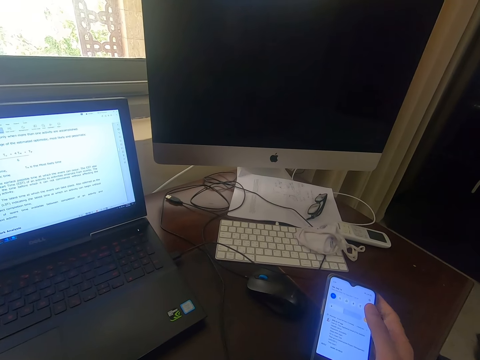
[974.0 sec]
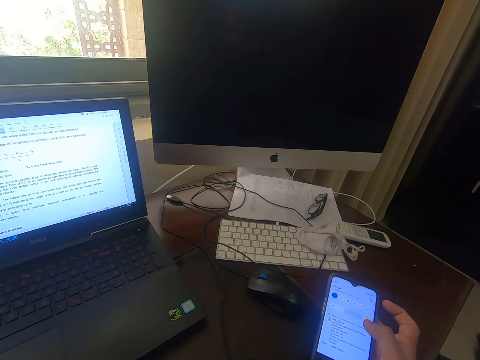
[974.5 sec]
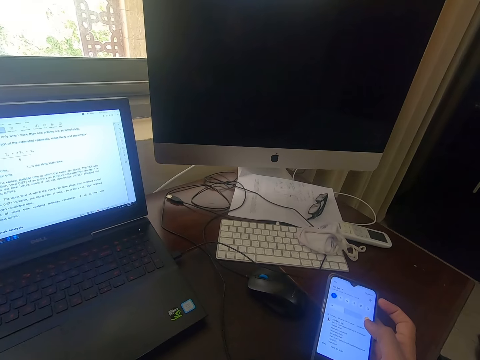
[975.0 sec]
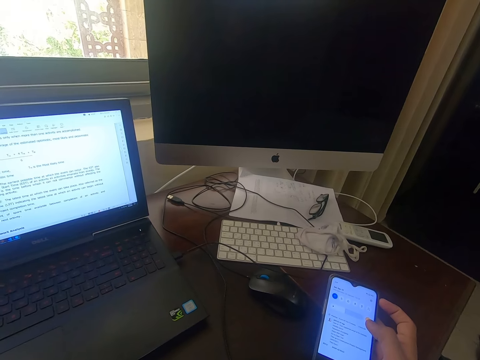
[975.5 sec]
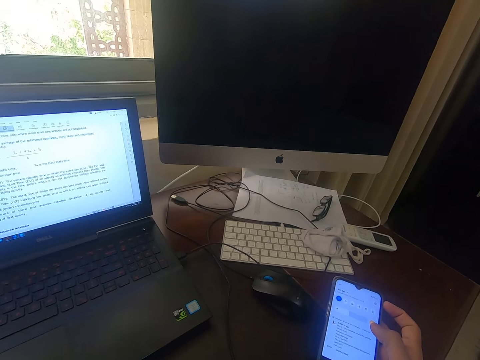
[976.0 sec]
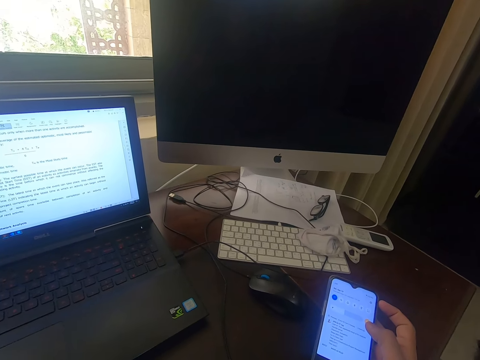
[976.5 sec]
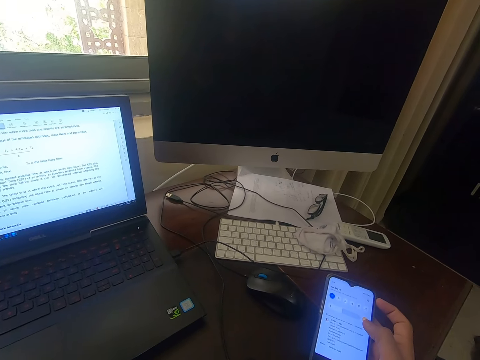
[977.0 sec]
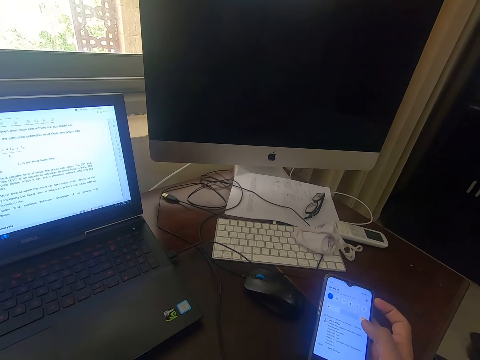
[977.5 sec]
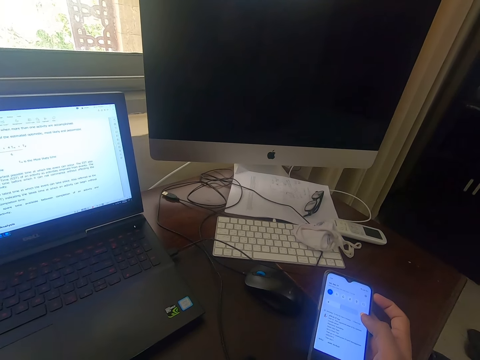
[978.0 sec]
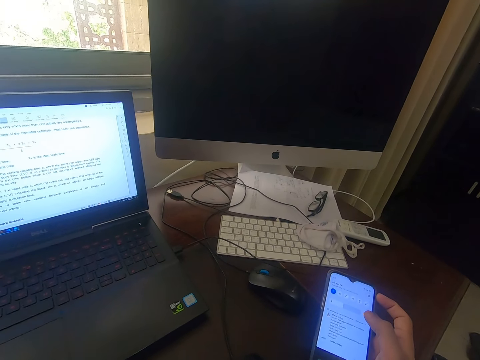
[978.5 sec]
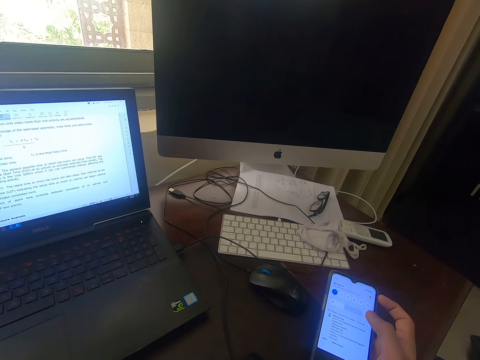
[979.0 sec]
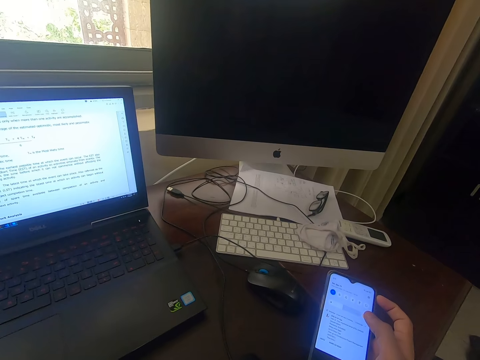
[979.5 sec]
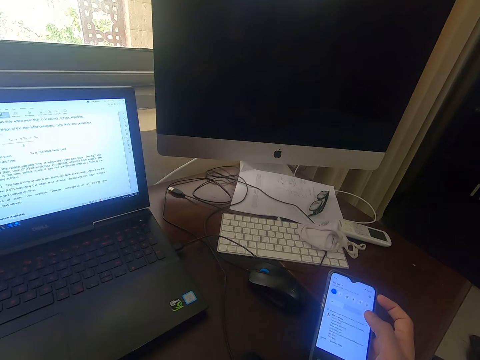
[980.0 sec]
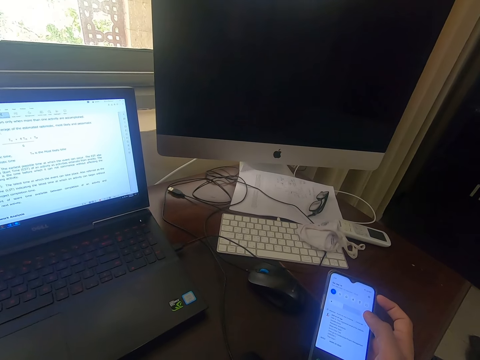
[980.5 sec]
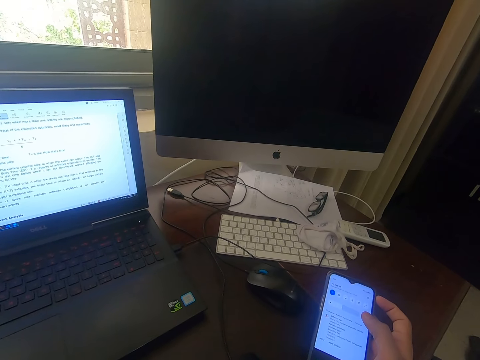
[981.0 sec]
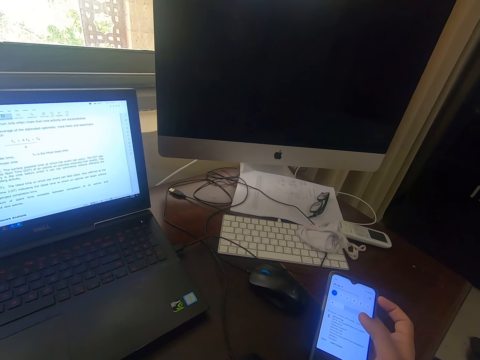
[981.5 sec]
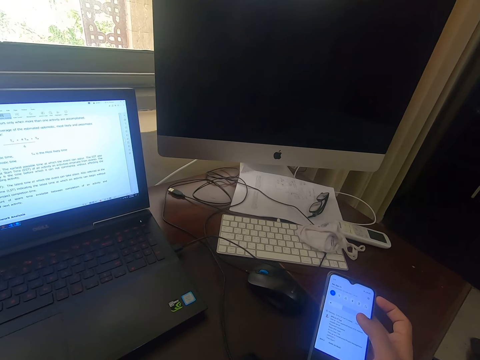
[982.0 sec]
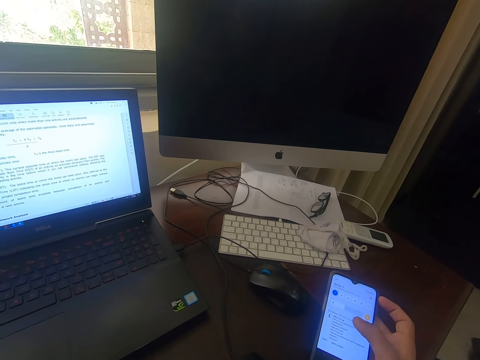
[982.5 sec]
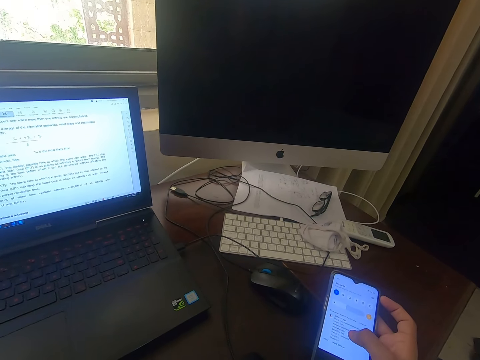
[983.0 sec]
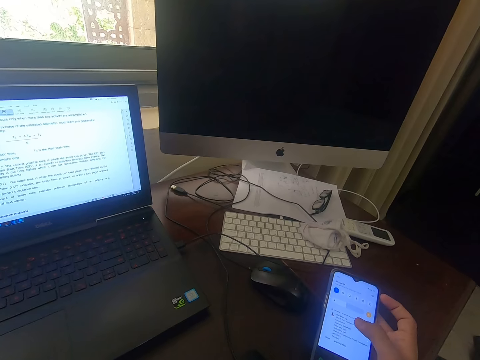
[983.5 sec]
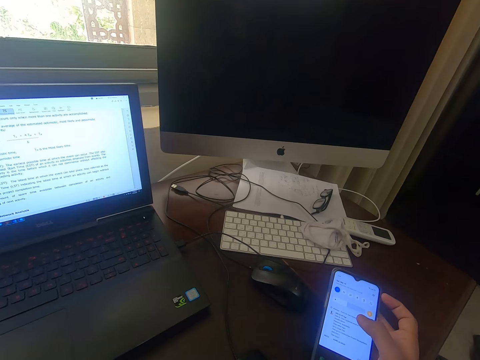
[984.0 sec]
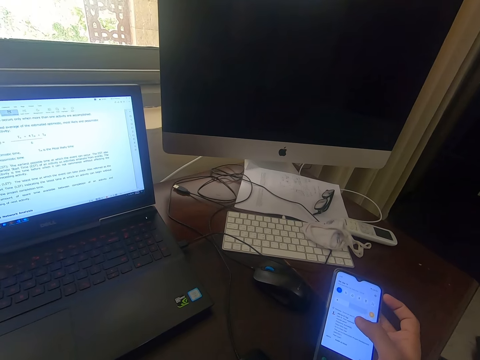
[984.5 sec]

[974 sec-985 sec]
The camera wearer scrolls through the phone.

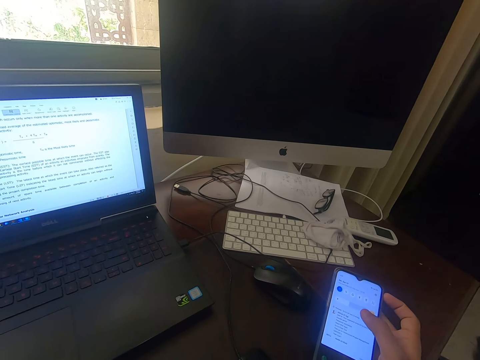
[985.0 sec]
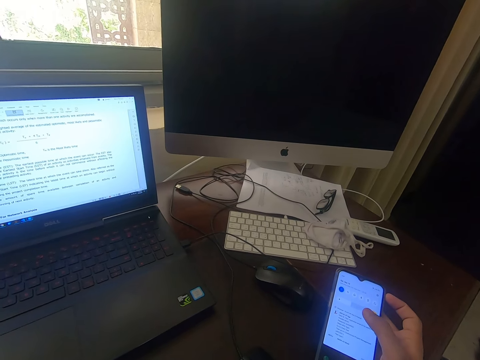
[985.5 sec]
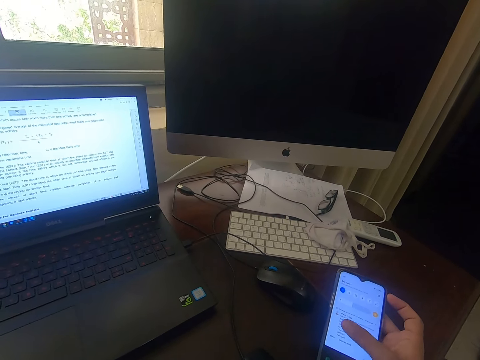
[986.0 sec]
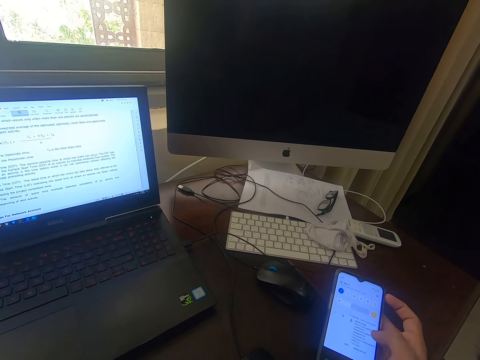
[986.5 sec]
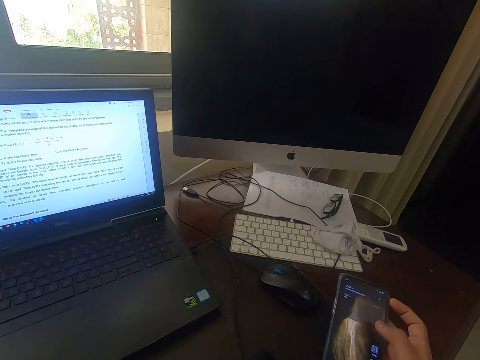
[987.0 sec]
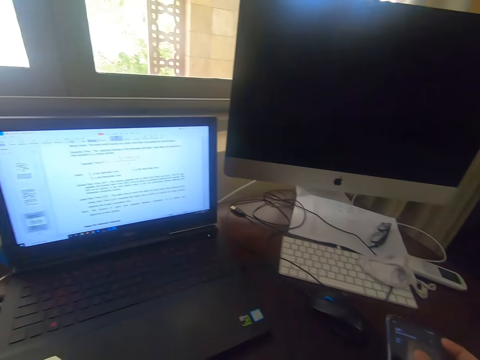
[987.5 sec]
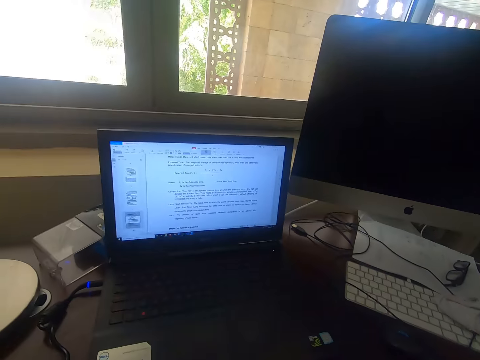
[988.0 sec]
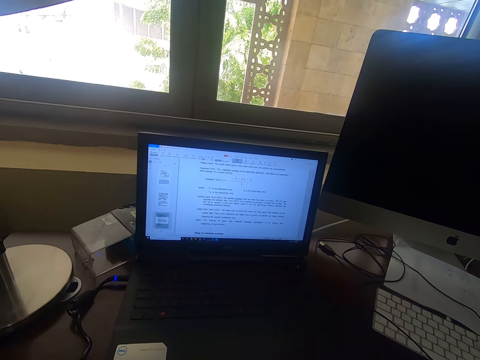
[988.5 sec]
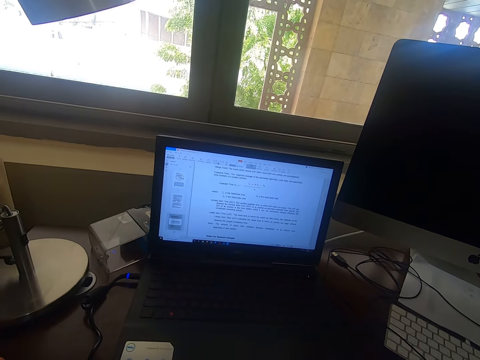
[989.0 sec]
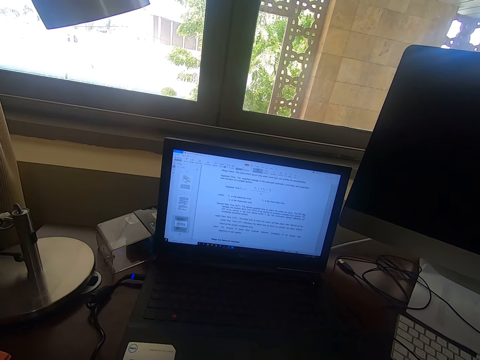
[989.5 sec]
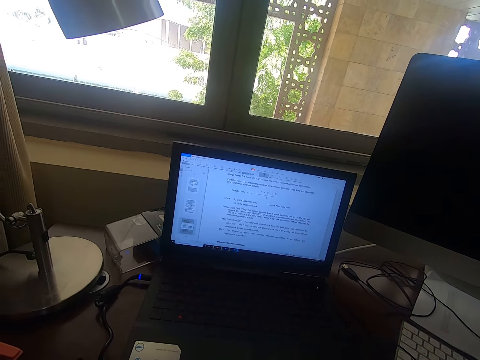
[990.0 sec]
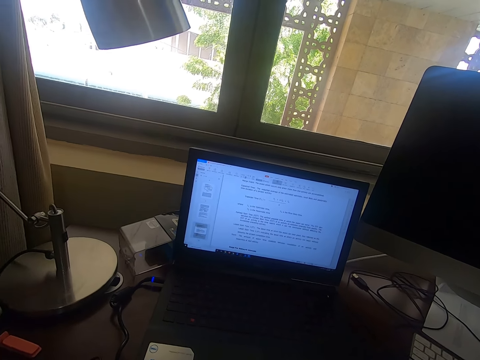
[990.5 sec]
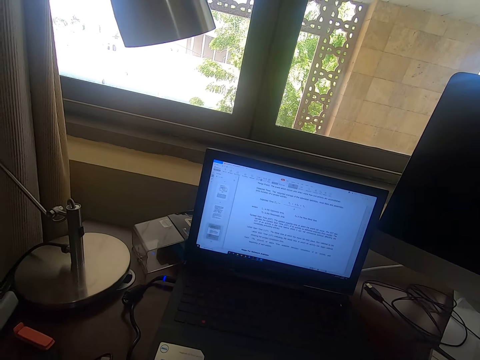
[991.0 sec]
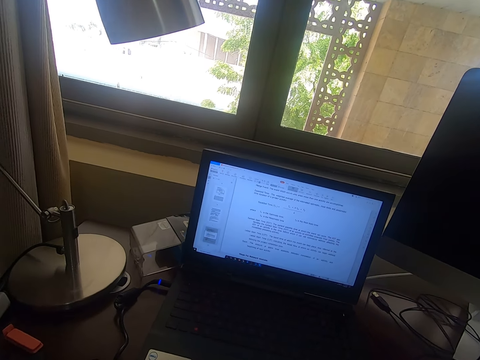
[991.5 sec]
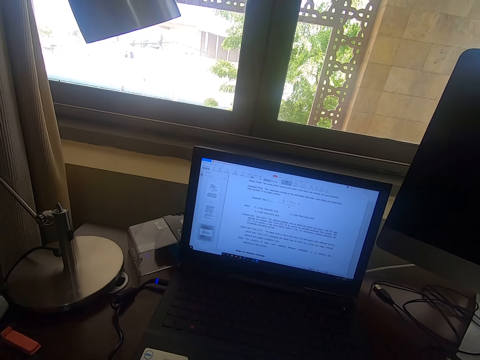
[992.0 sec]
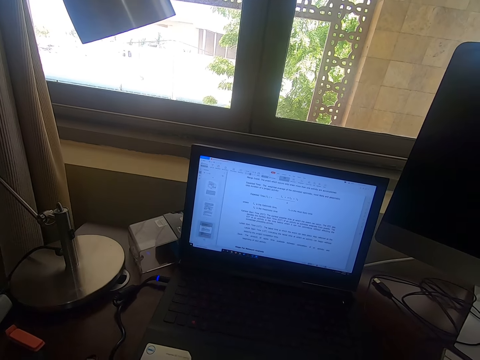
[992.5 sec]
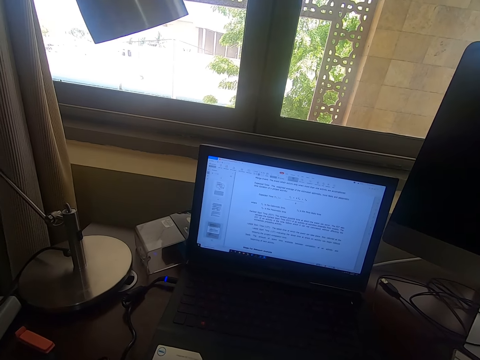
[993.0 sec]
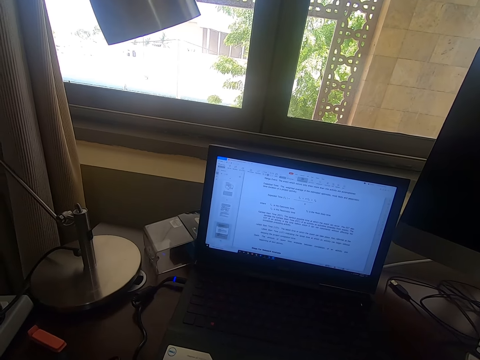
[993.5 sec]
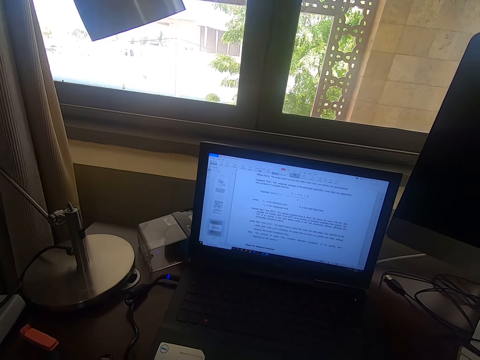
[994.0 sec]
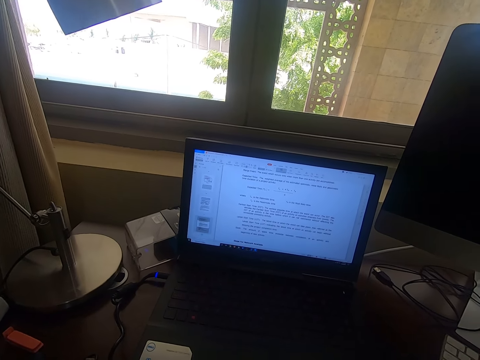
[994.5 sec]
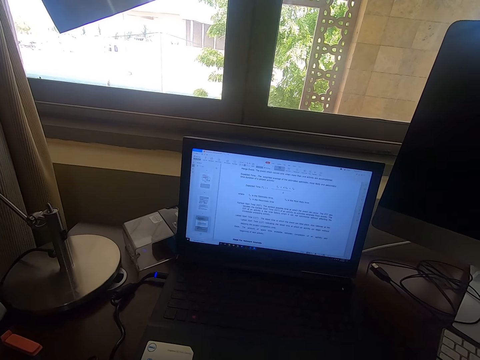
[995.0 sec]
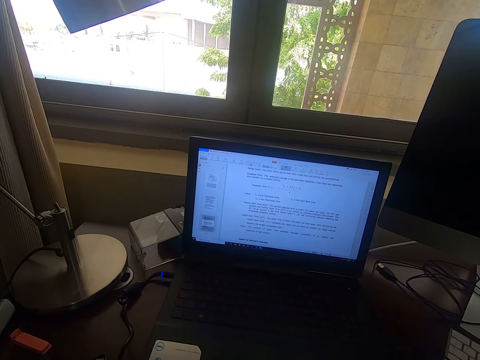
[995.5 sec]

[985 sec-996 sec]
The camera wearer stares at the laptop.

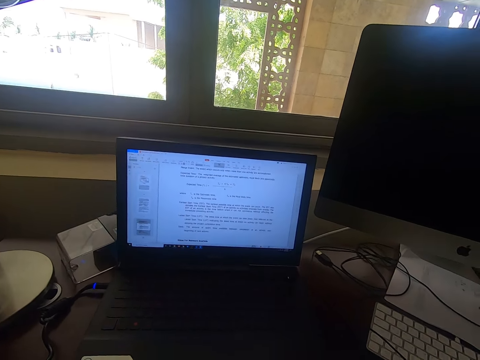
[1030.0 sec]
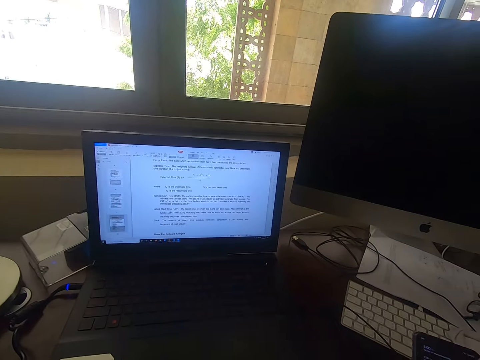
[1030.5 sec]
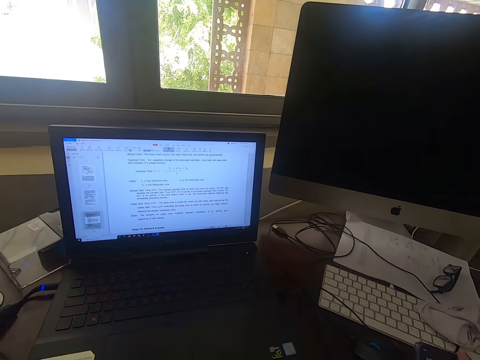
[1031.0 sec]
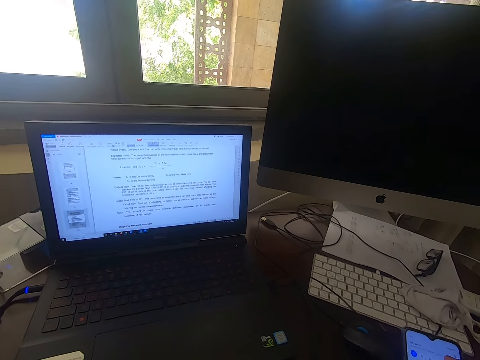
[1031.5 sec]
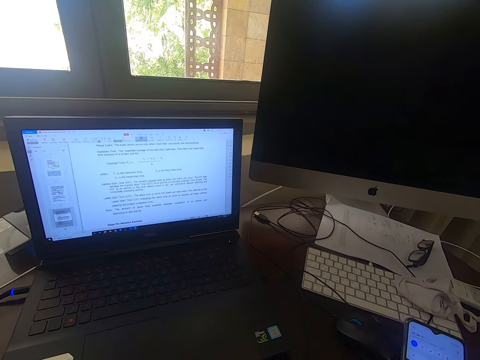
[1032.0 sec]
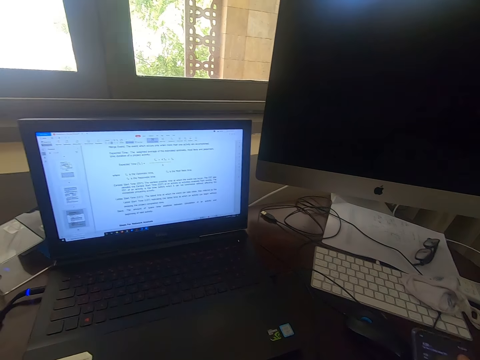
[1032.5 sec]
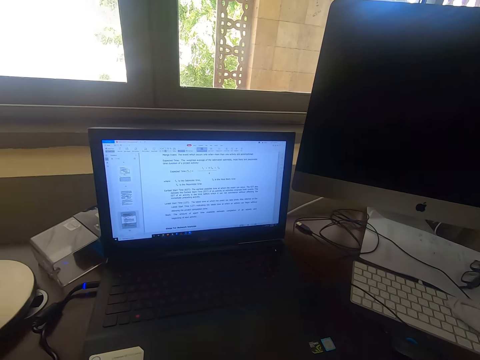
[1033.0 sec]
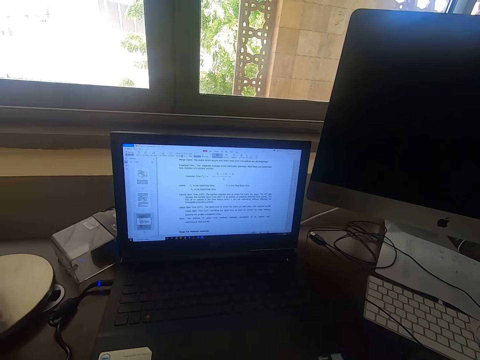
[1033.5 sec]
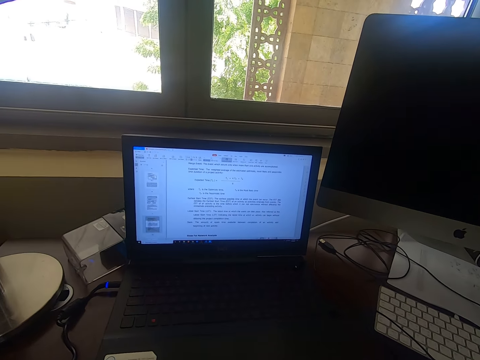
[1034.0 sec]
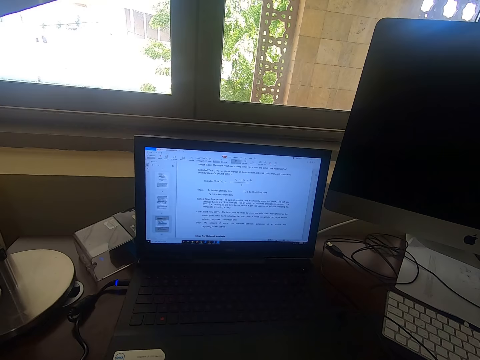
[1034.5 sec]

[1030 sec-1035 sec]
The camera wearer operates the phone. They stare at the laptop.
